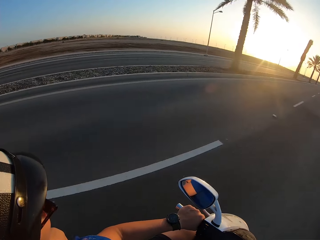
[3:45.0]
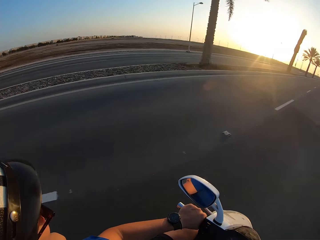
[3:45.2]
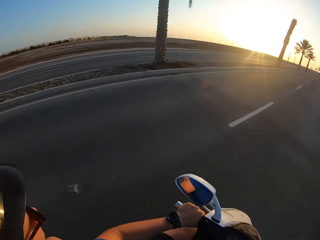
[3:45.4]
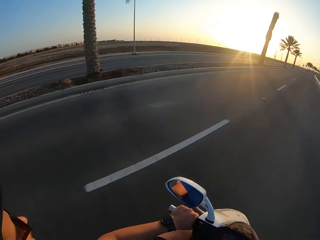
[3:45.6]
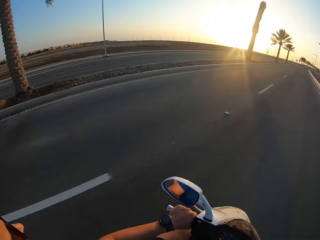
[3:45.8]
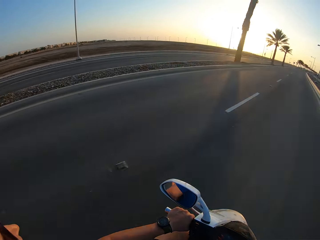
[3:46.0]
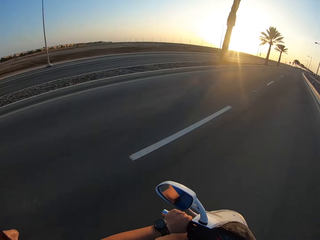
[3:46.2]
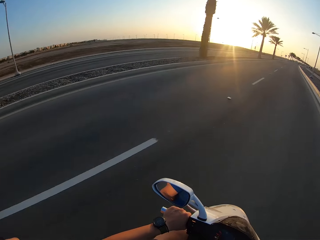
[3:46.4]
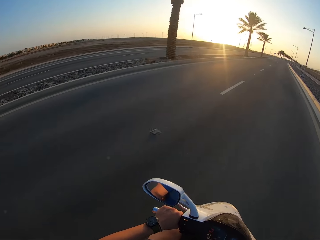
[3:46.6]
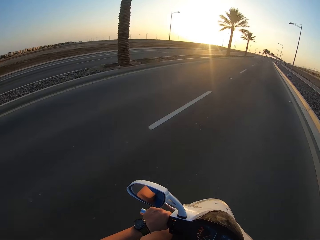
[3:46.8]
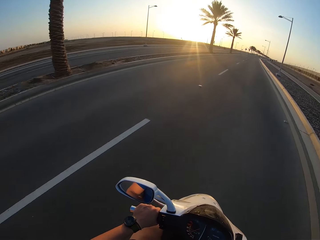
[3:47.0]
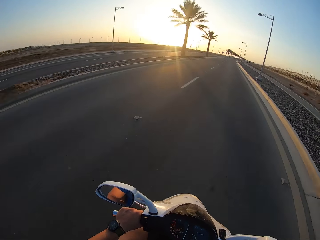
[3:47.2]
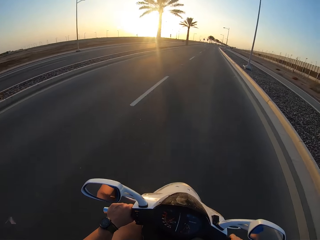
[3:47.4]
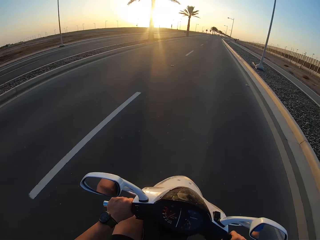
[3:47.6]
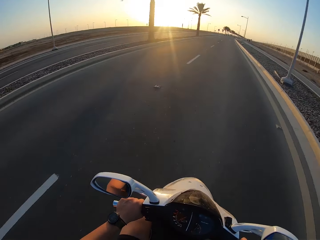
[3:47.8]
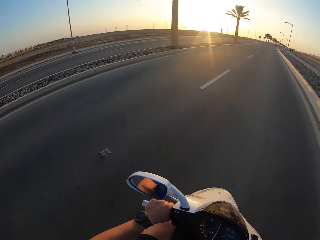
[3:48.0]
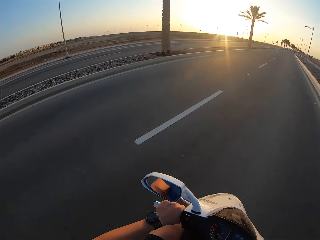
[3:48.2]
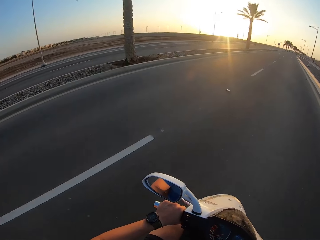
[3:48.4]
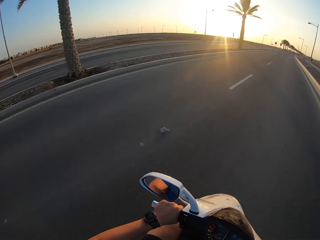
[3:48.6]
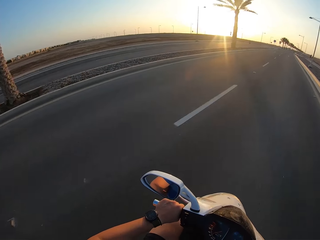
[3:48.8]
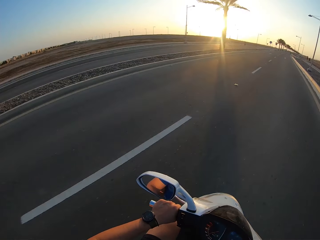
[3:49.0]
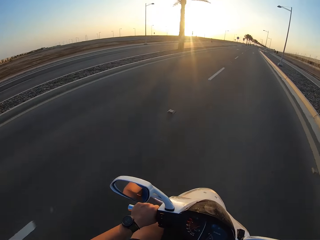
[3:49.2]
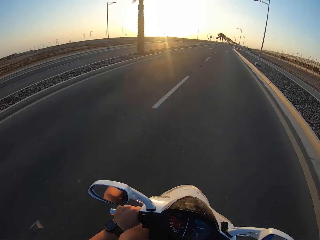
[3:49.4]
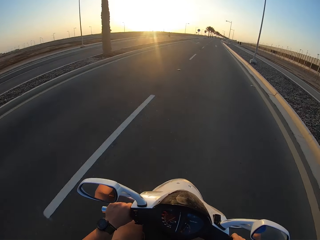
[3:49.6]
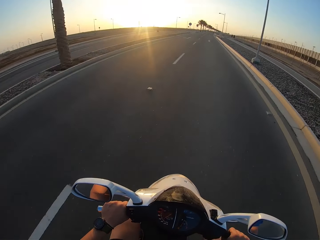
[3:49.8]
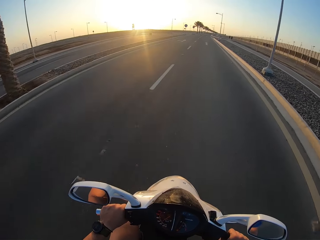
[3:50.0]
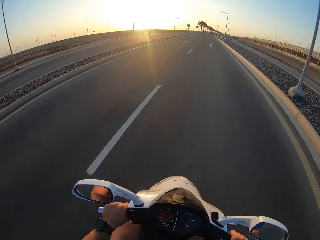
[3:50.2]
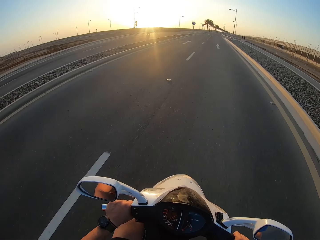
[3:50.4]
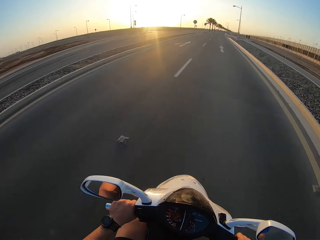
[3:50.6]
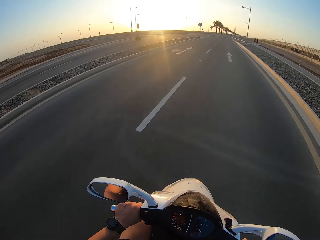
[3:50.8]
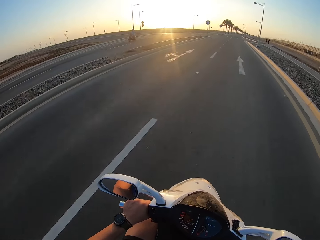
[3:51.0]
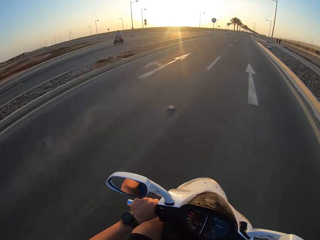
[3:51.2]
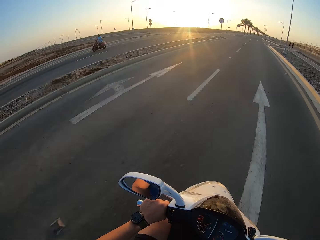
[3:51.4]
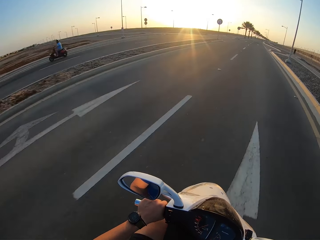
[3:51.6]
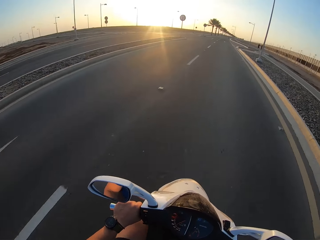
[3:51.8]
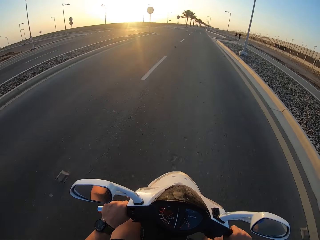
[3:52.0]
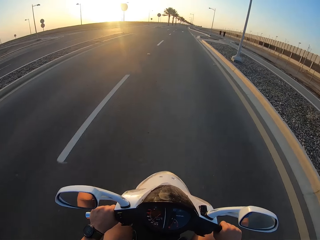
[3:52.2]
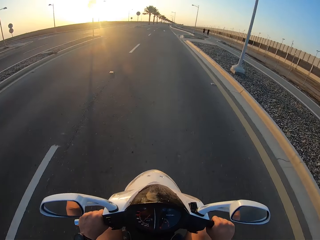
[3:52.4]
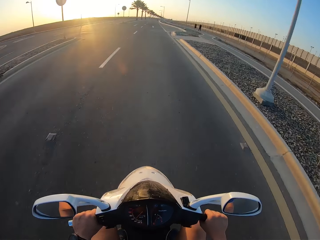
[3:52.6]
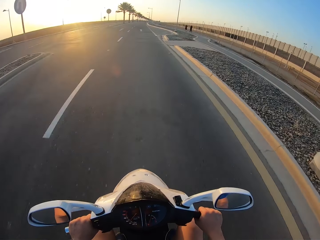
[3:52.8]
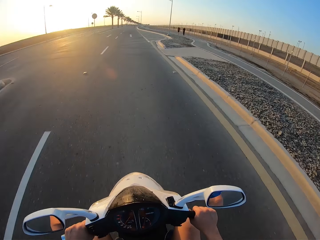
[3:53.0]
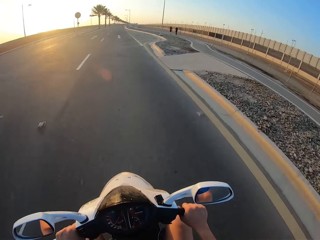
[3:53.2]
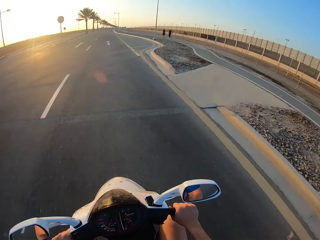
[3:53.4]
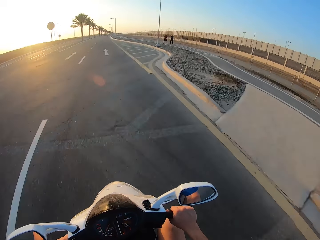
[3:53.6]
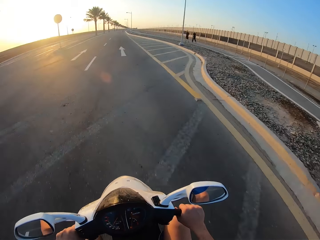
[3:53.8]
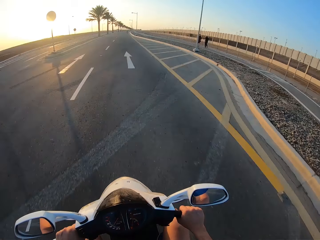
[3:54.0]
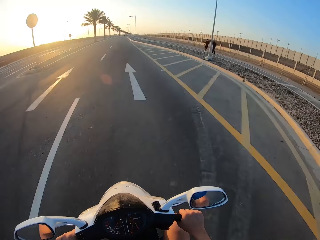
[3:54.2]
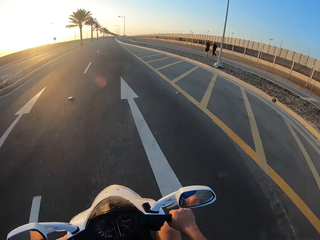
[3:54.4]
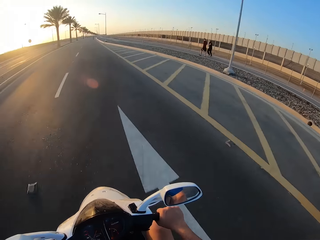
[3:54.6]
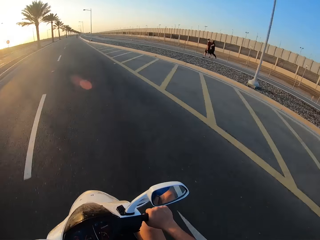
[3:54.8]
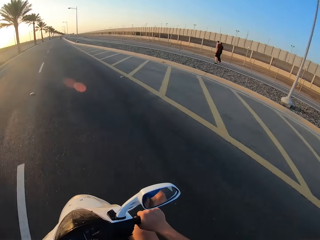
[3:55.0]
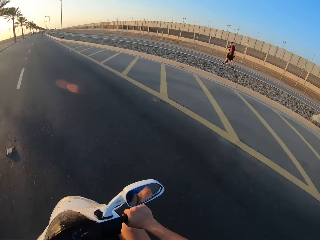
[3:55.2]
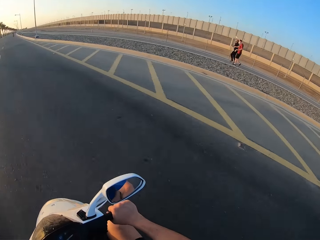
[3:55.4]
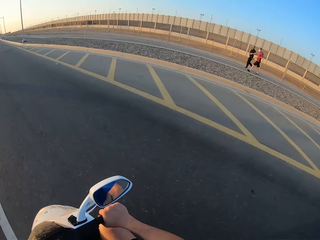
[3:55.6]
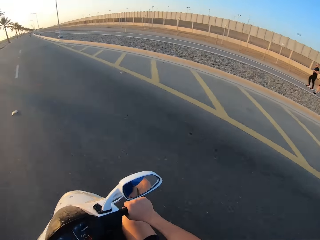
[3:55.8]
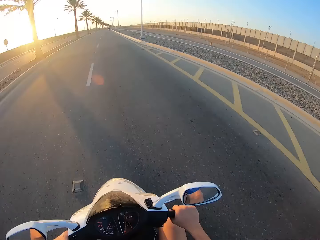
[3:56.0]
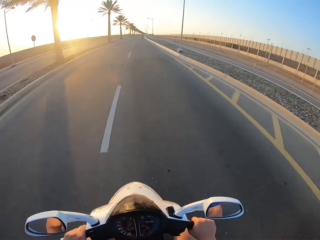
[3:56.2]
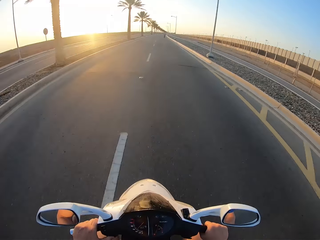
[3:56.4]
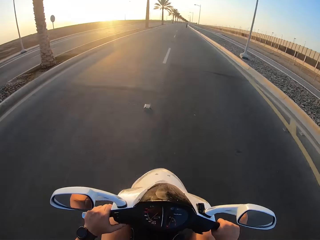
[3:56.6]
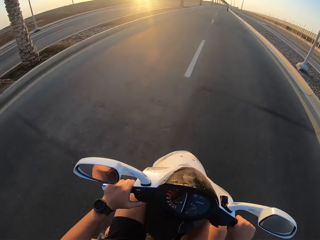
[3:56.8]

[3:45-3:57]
A man rides the motorbike. The camera wearer rides the motorbike. Another man runs on the road. Another man runs on the road. The camera wearer rides the motorbike.

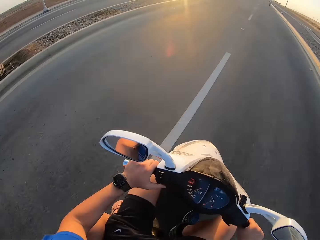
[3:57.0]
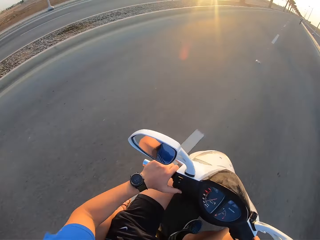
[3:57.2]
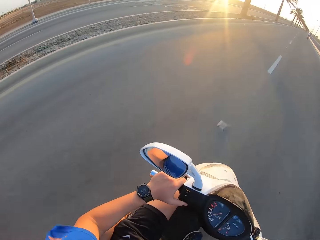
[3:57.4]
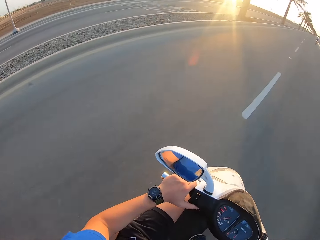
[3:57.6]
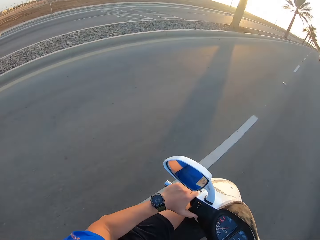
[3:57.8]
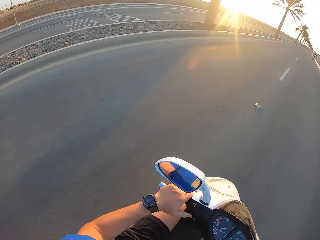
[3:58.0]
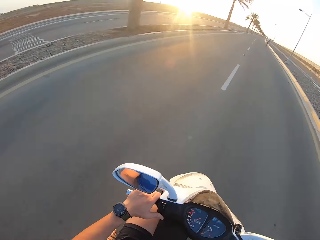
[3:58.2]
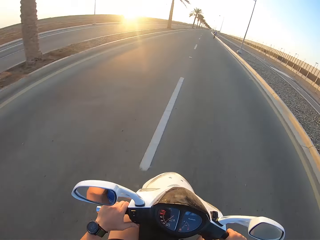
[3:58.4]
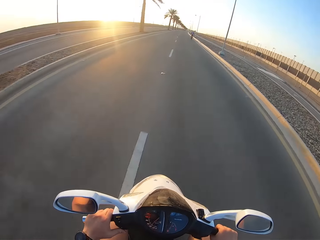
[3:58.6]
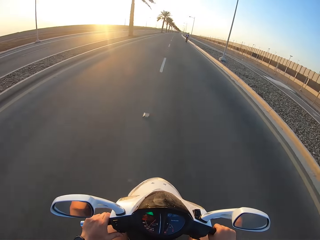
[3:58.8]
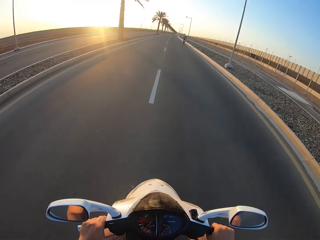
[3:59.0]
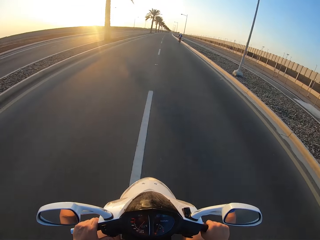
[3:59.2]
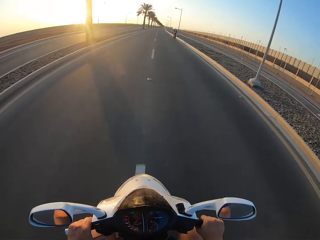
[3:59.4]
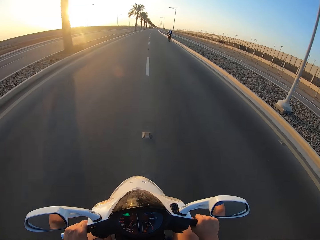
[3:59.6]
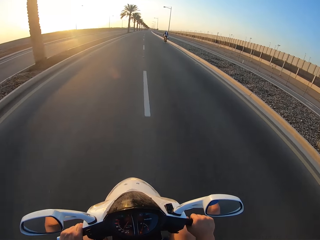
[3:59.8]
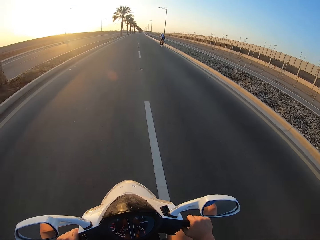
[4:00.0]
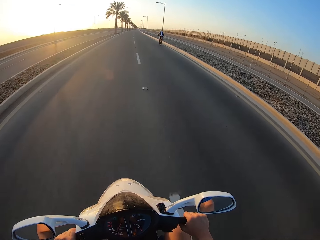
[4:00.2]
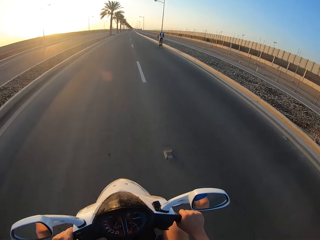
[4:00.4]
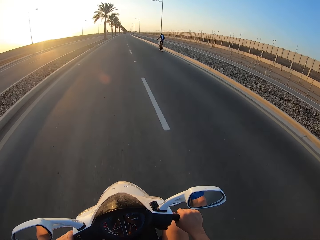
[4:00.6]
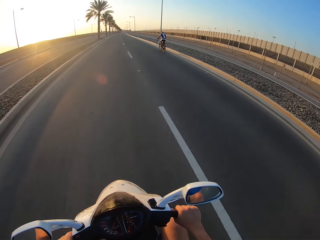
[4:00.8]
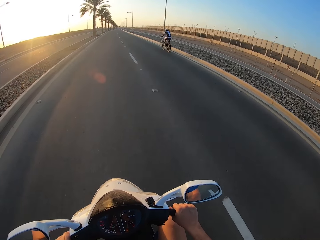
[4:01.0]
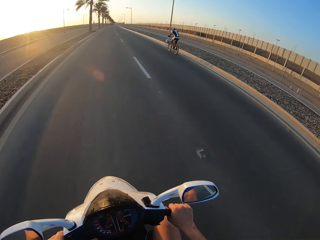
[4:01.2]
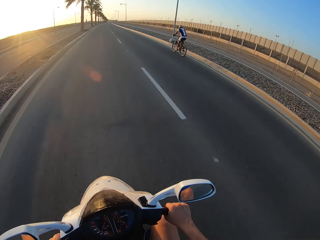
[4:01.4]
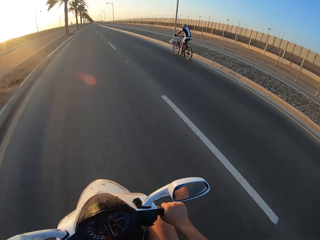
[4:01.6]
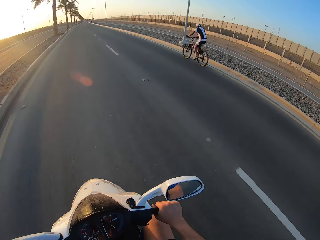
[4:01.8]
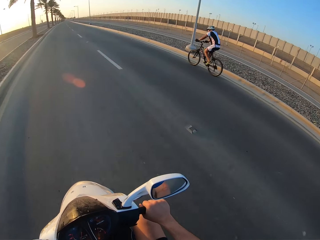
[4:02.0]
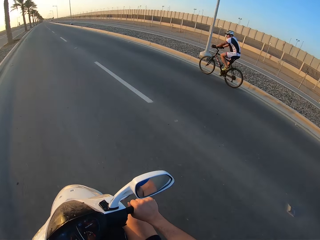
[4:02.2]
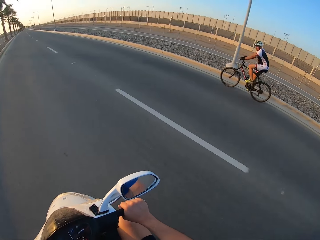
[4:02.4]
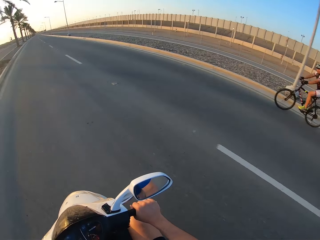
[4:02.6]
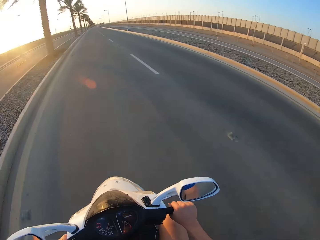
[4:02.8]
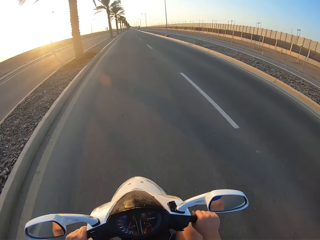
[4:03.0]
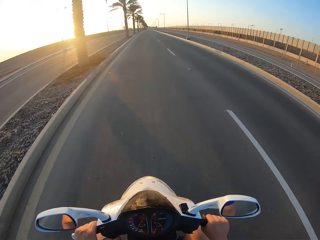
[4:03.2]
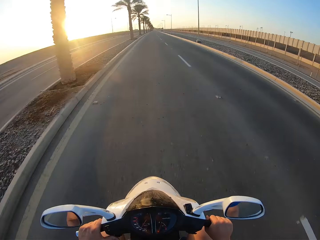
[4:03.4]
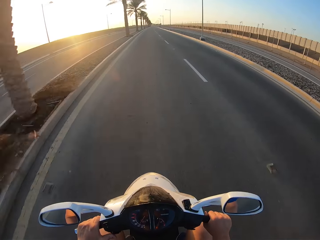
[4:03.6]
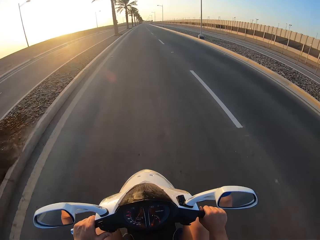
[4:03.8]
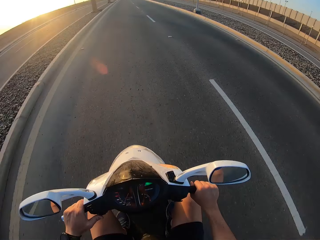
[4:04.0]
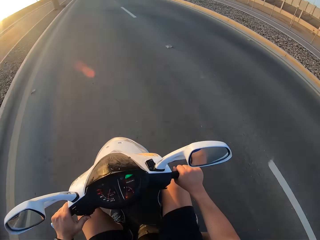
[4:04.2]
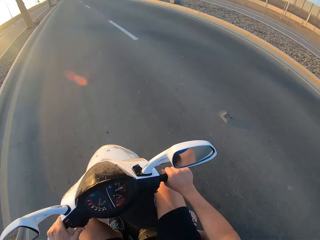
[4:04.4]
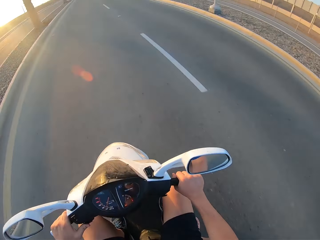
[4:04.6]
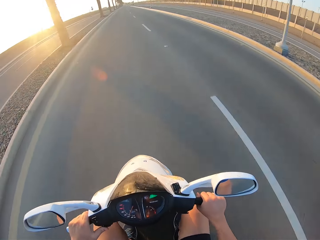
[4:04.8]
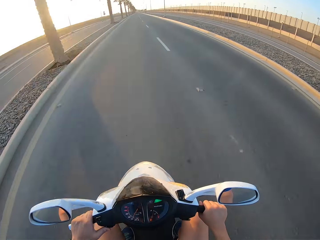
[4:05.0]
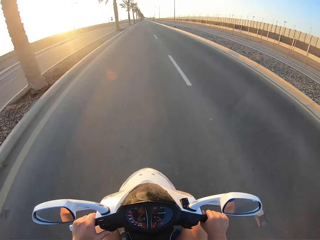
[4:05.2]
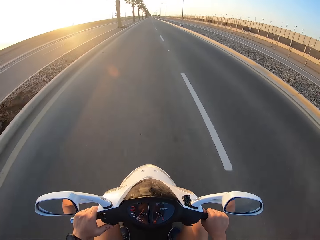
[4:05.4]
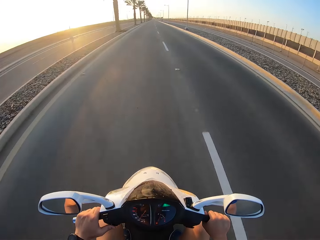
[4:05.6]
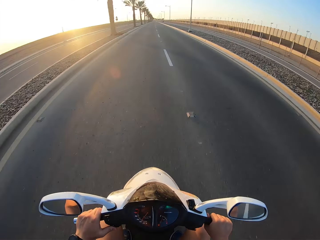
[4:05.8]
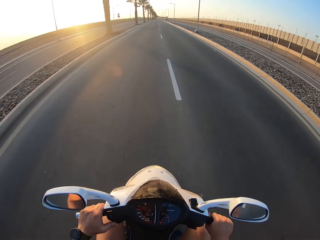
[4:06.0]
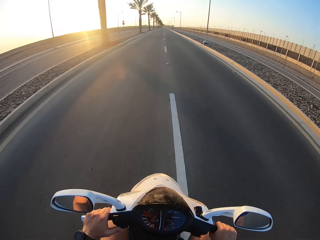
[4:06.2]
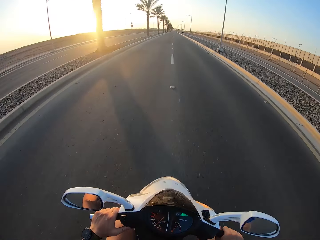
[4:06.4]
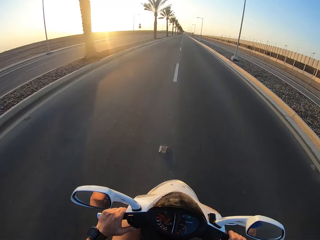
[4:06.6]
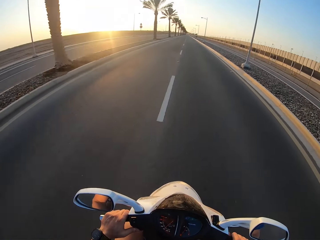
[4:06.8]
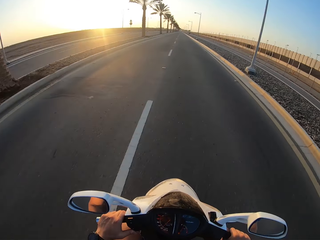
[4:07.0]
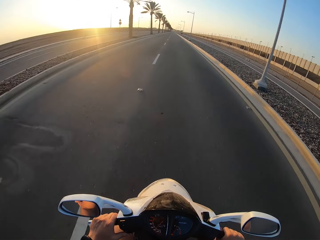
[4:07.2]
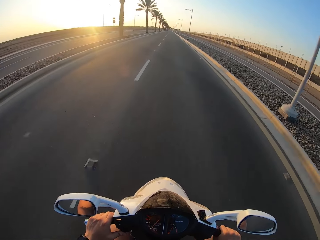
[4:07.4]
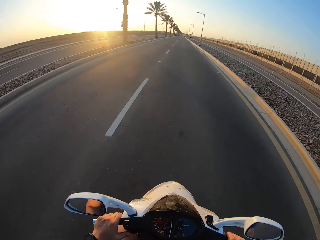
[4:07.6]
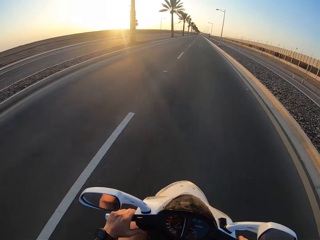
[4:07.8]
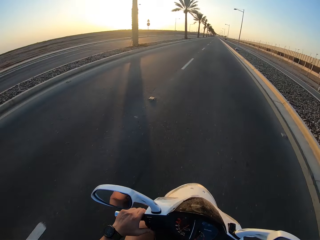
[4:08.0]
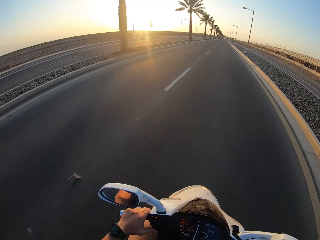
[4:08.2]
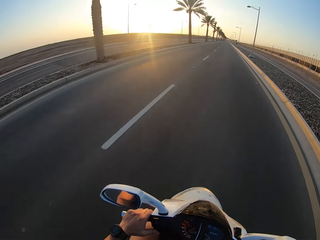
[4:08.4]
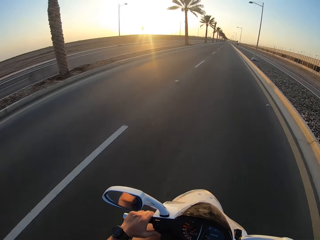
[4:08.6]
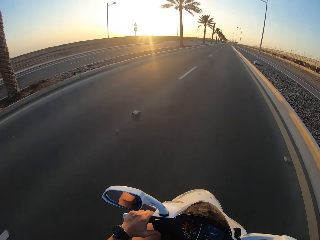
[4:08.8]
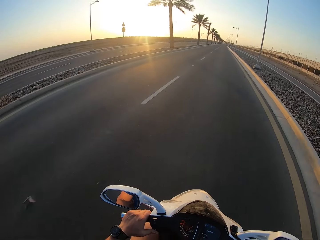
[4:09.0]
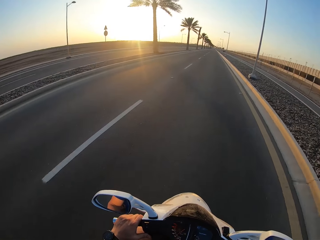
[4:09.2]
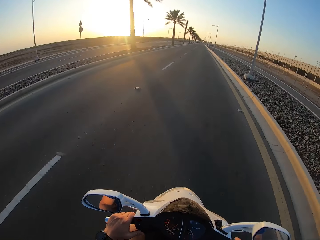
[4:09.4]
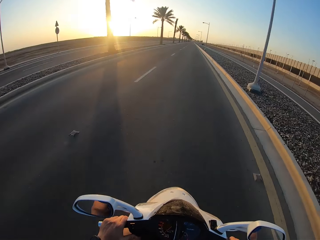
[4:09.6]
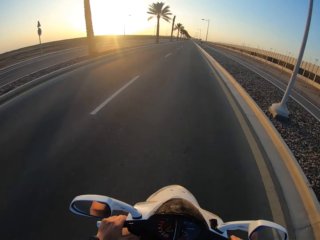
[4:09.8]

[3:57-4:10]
A man rides the bicycle. The camera wearer rides the motorbike.
